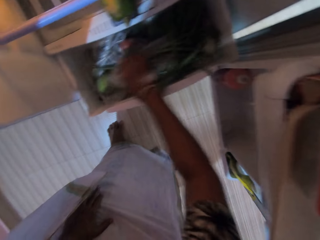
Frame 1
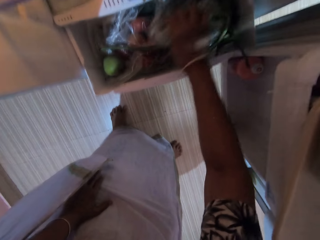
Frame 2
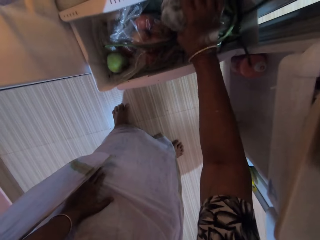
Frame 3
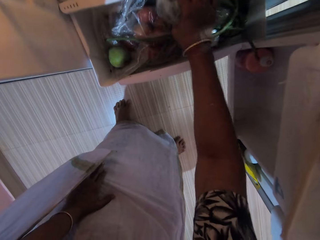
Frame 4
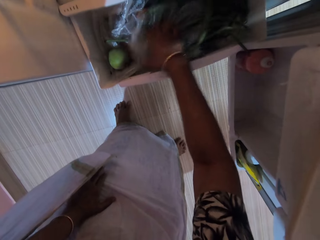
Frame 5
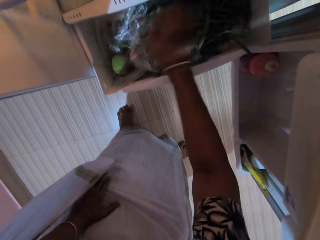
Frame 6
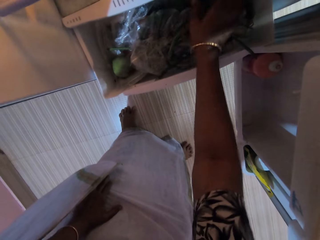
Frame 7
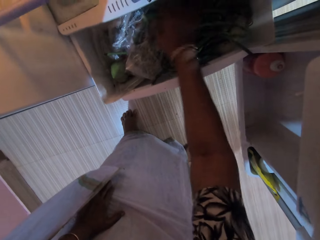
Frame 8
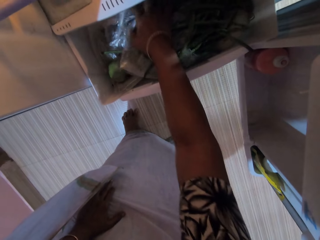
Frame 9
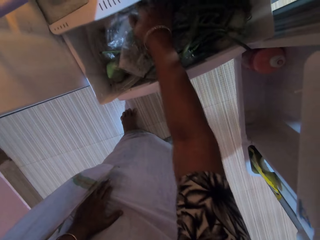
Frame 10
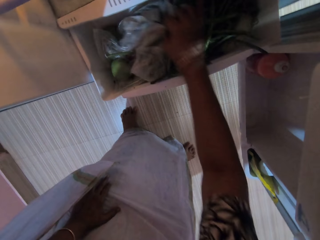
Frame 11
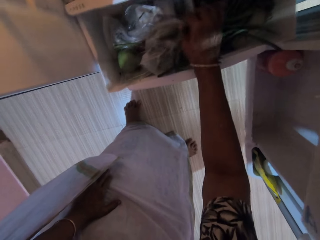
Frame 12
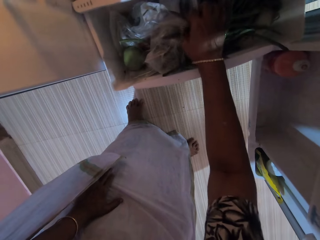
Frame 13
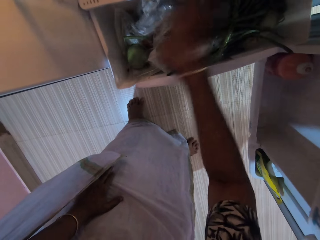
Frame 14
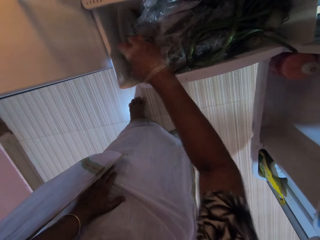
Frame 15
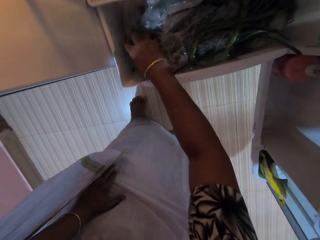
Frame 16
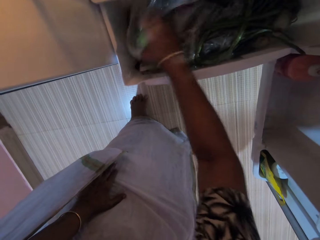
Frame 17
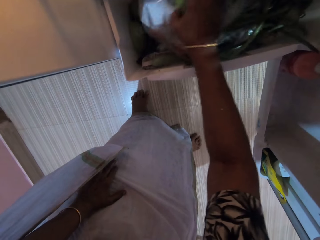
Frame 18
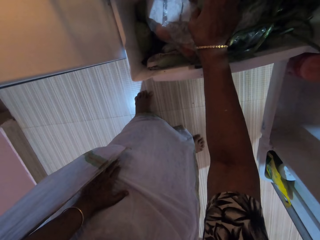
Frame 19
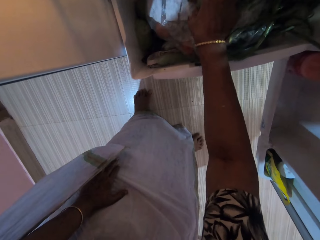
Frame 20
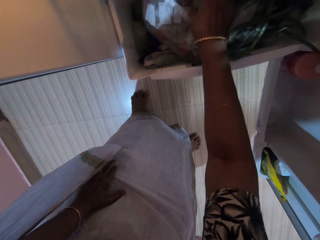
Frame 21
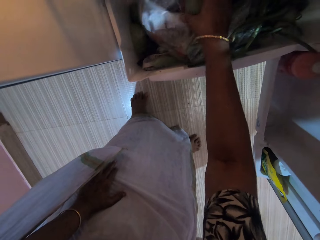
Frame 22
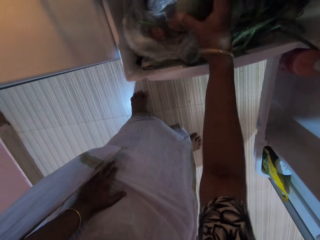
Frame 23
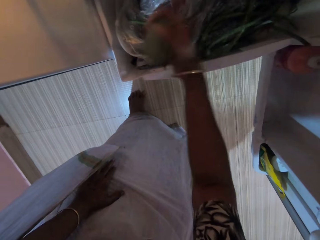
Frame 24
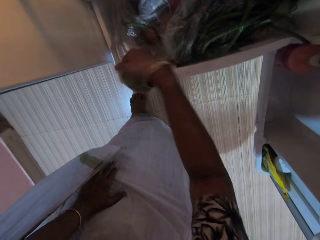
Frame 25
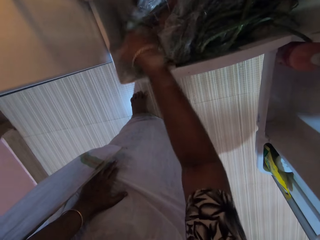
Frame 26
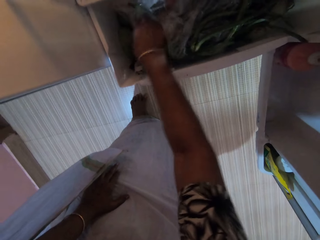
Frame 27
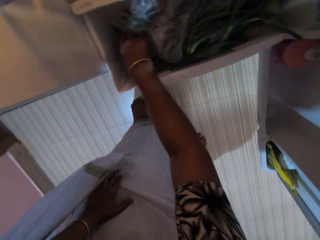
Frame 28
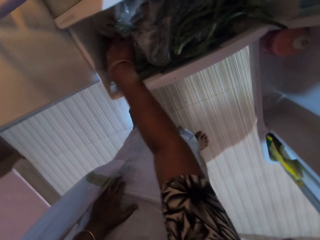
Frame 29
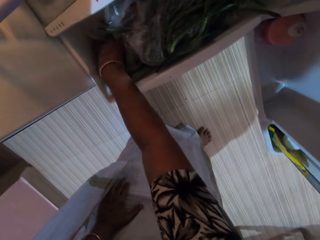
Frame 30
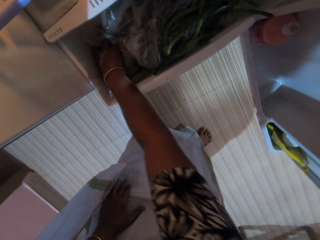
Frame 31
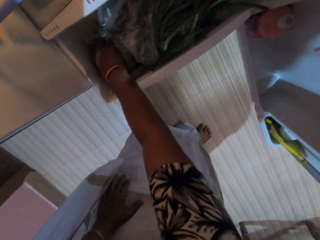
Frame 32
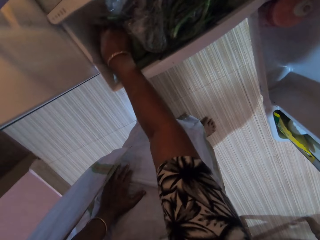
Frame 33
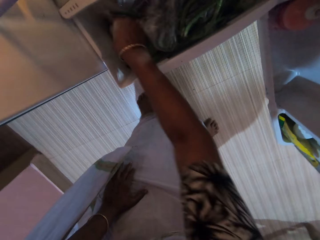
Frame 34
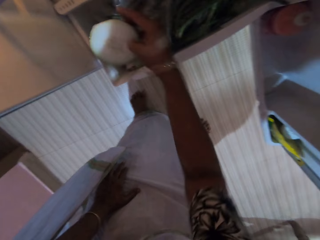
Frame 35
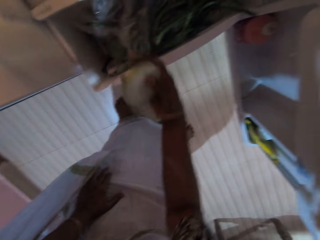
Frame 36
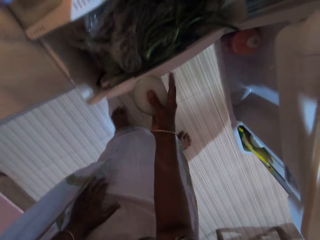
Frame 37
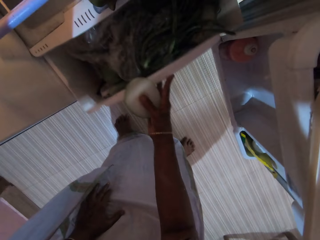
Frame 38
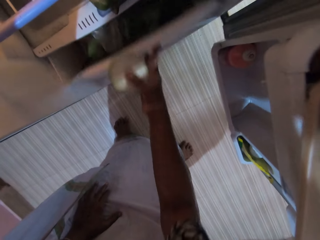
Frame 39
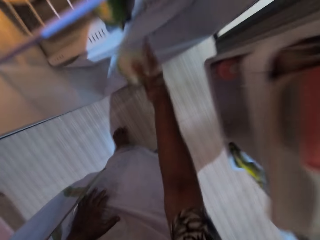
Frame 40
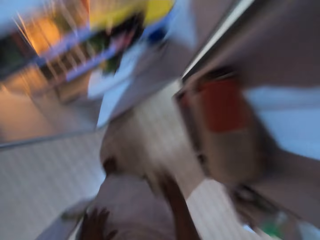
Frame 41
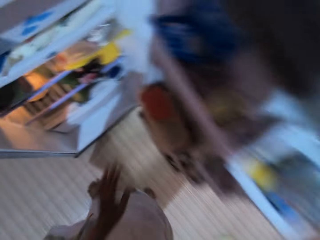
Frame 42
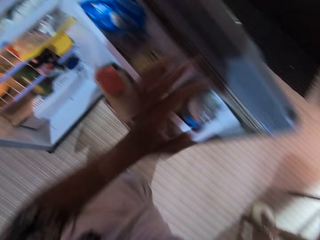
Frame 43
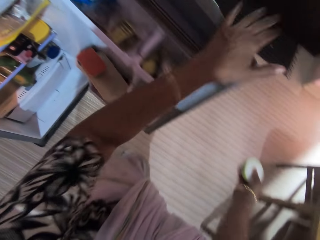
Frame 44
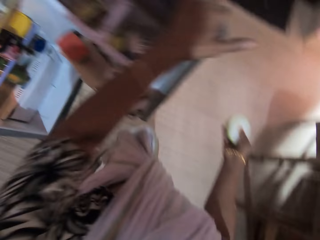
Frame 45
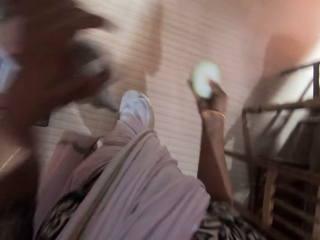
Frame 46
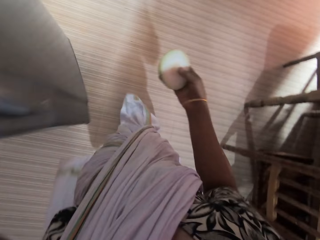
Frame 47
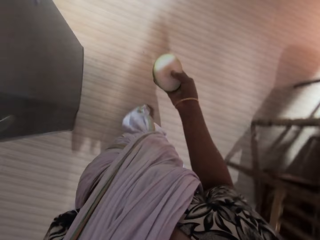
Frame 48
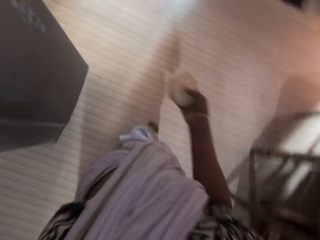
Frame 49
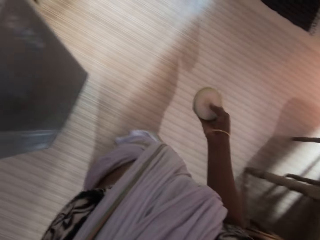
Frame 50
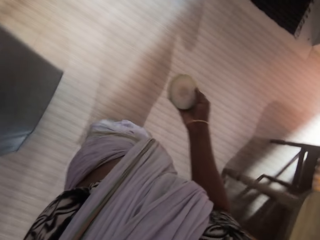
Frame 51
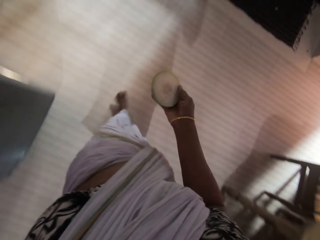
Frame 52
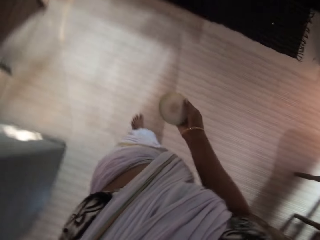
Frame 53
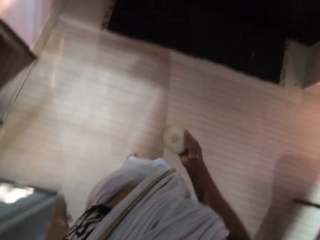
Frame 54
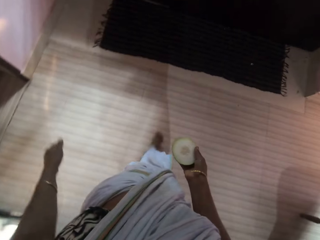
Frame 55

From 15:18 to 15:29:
The camera wearer picks up the fruit from the fridge. She rummages through the compartment with her right hand. She picks up a slice of apple from the compartment with her right hand. She closes the compartment with her right hand, and closes the fridge with her left hand.

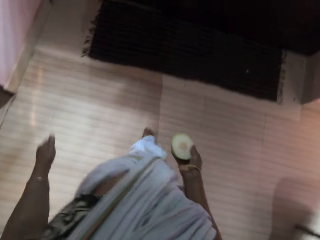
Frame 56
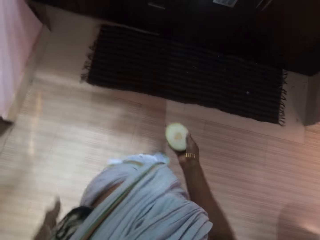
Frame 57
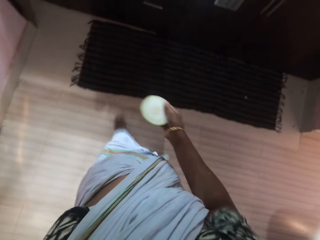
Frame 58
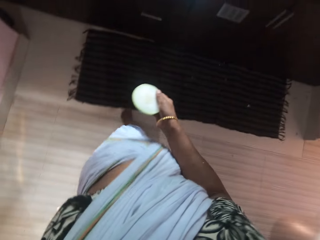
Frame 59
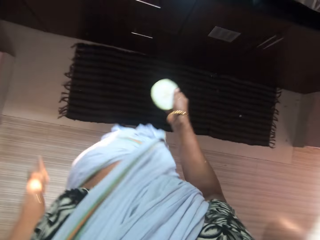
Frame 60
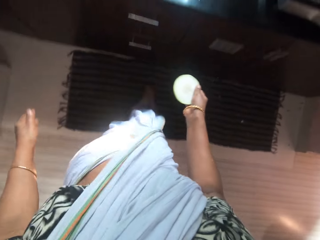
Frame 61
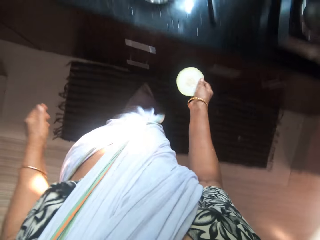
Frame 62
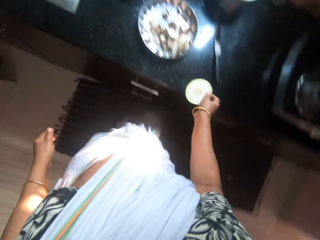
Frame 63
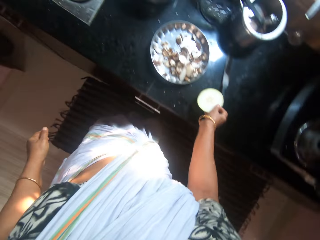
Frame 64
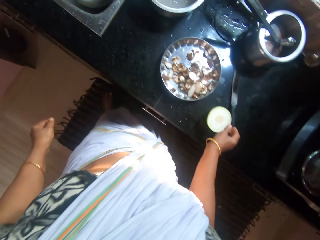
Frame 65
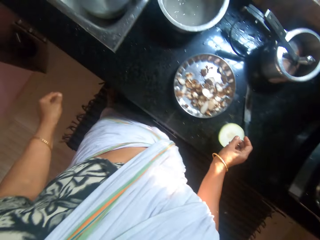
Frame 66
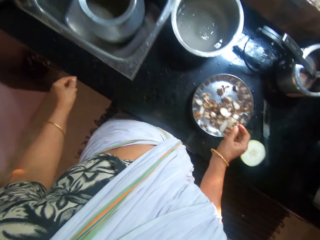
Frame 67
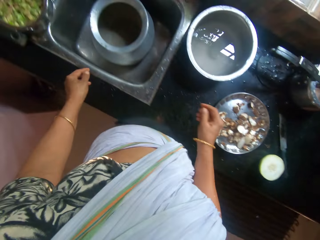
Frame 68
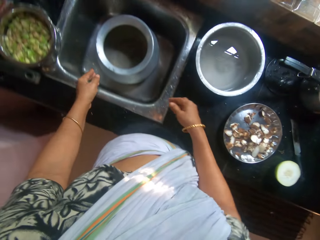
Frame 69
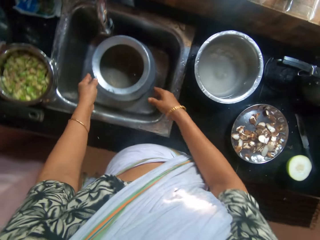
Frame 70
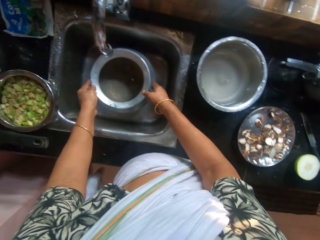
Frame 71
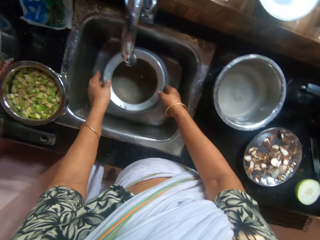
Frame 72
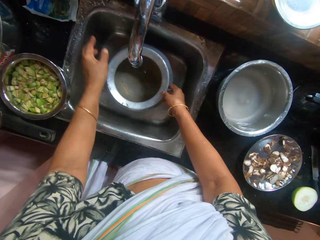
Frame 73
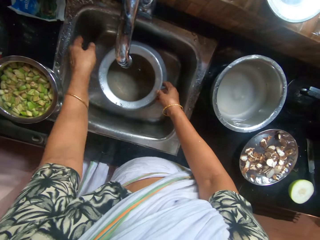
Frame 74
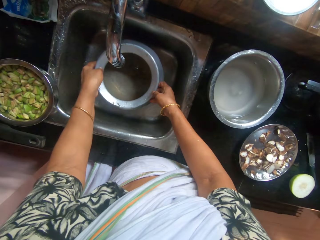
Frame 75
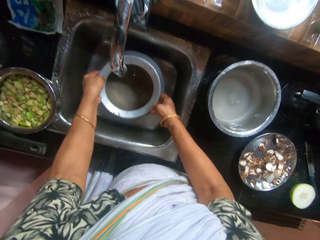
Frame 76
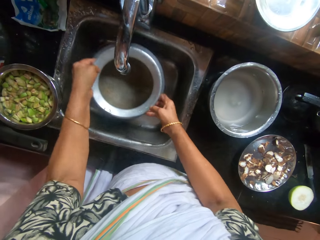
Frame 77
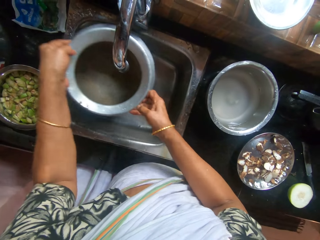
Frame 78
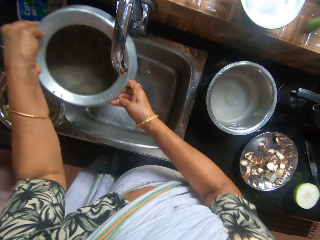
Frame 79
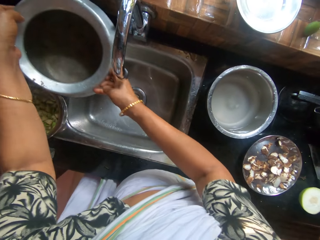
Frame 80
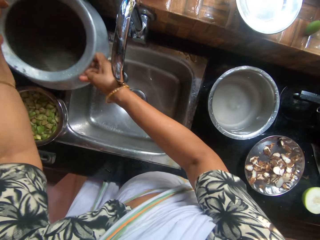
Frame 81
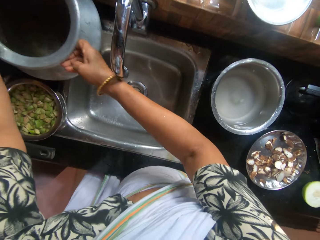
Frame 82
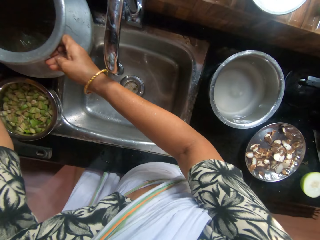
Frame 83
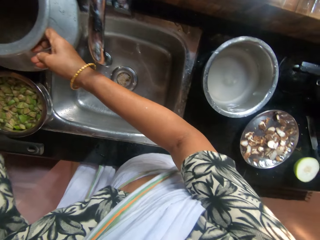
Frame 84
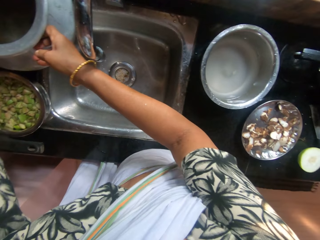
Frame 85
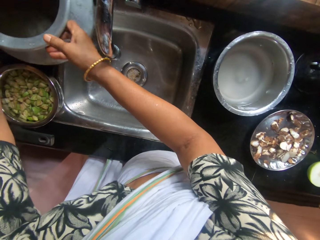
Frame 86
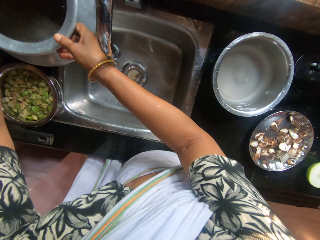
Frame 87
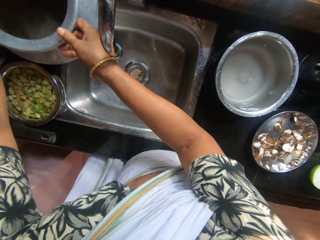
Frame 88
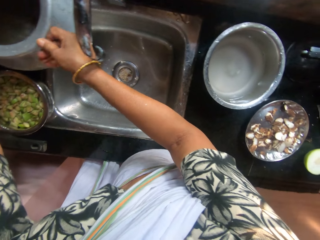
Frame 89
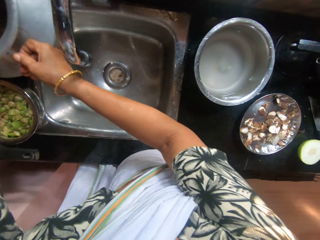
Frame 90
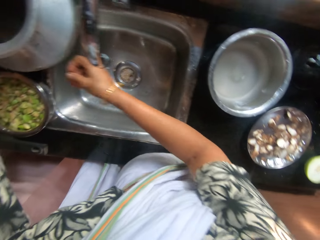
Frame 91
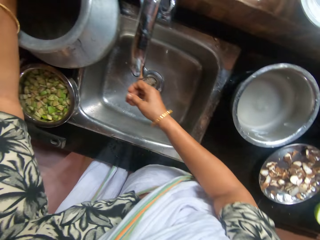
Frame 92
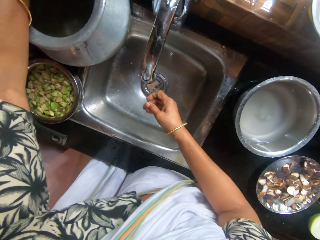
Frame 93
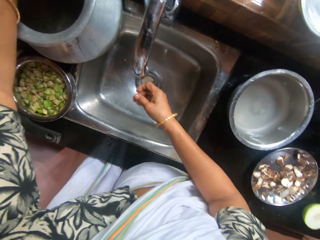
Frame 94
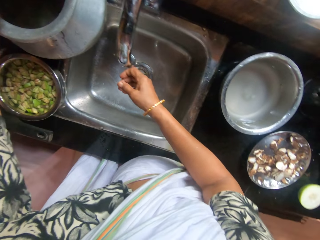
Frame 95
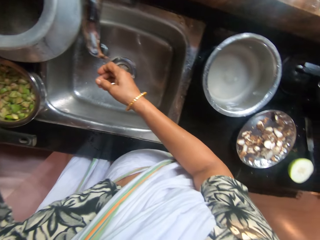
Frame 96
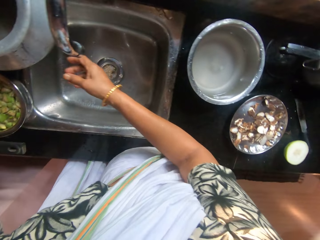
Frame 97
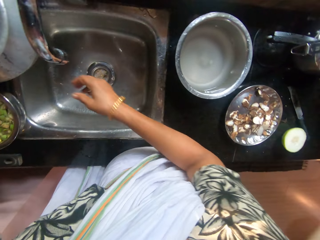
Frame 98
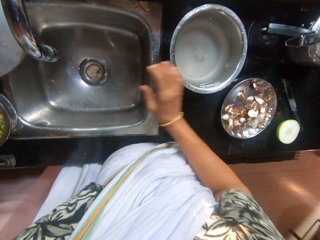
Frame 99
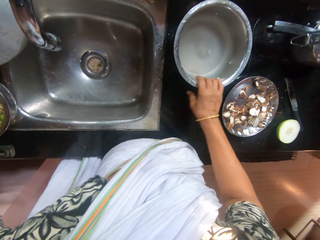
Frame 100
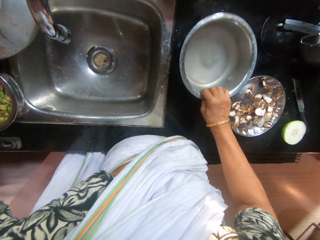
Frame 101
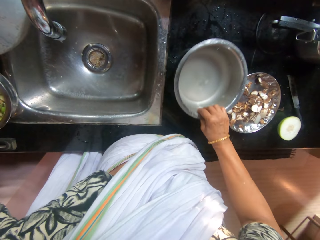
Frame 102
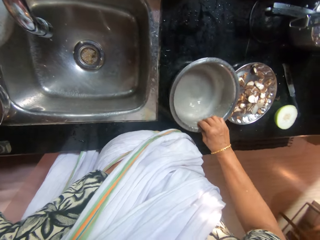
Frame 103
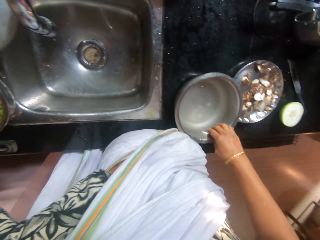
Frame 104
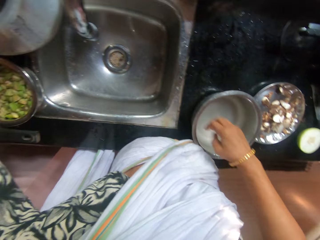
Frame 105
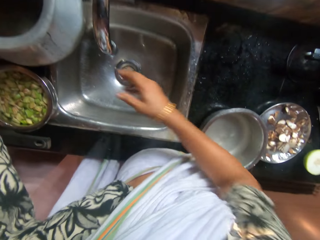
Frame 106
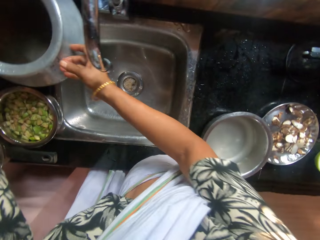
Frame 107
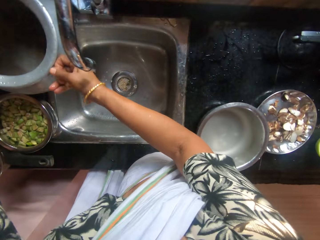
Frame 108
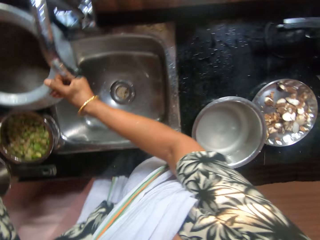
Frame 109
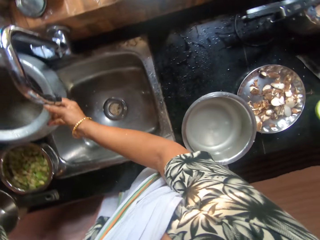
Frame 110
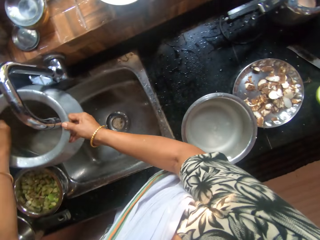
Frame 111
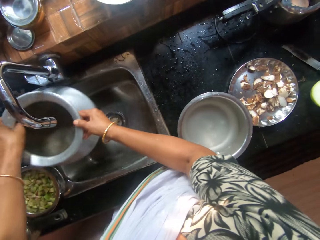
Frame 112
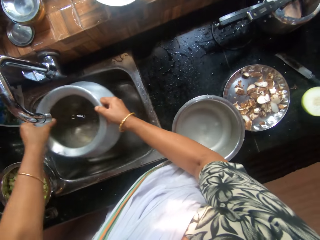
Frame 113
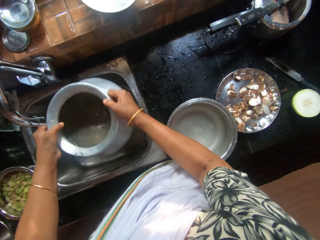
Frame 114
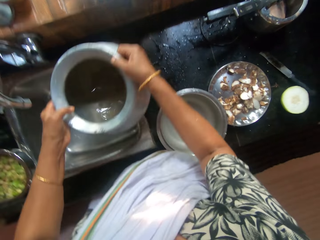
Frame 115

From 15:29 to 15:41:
The camera wearer walks around the kitchen. She drops the slice of apple in her right hand on the counter. She picks up a stainless bowl or pot from inside the sink with her hands. She drops the stainless bowl in her hands on the sink. She moves the bowl on the counter with her right hand. She puts the pot on the counter top. She picks up the stainless bowl from the sink with her hands.
